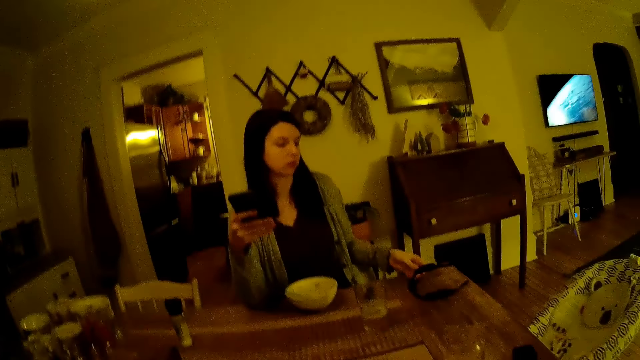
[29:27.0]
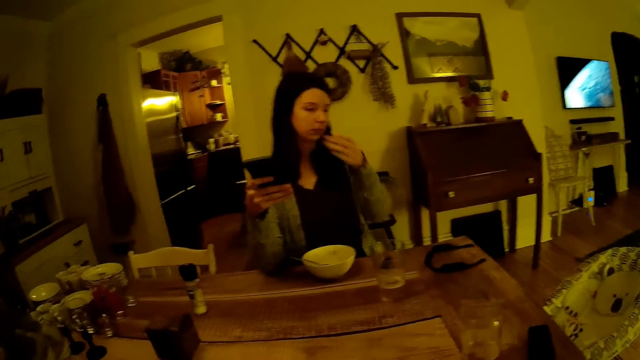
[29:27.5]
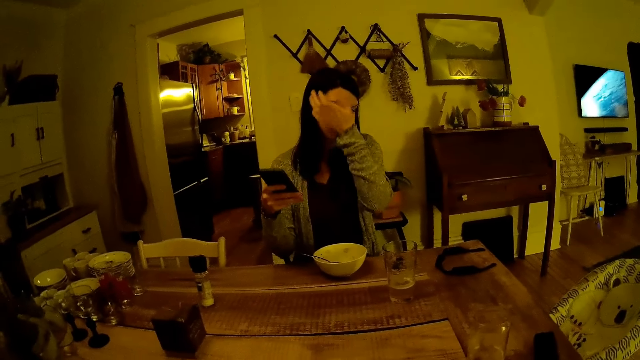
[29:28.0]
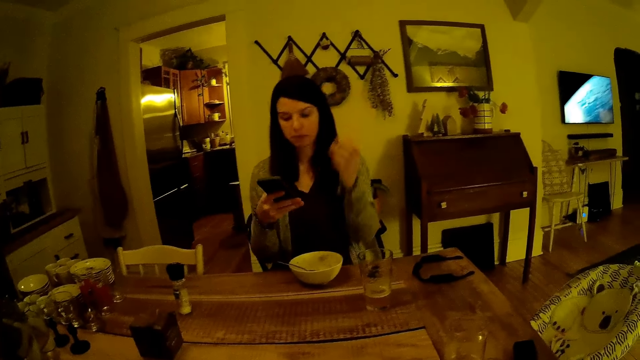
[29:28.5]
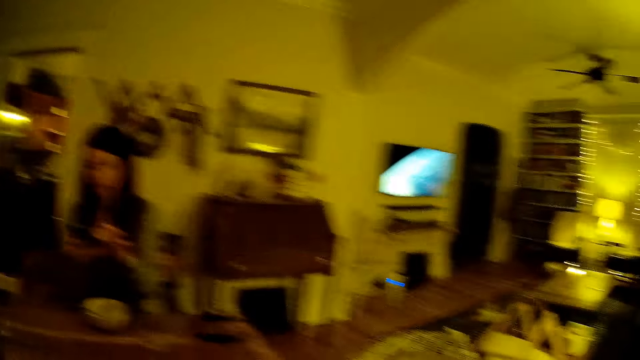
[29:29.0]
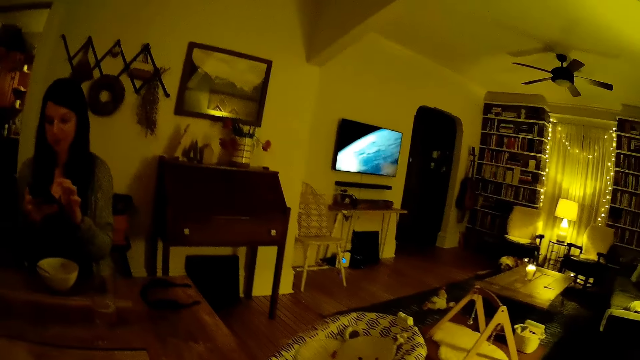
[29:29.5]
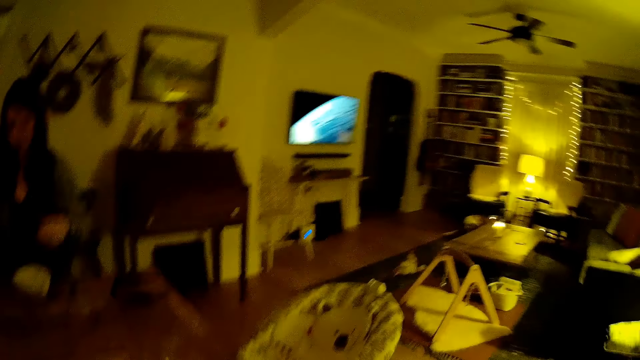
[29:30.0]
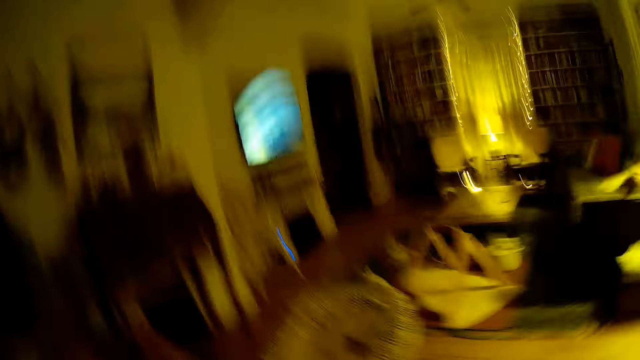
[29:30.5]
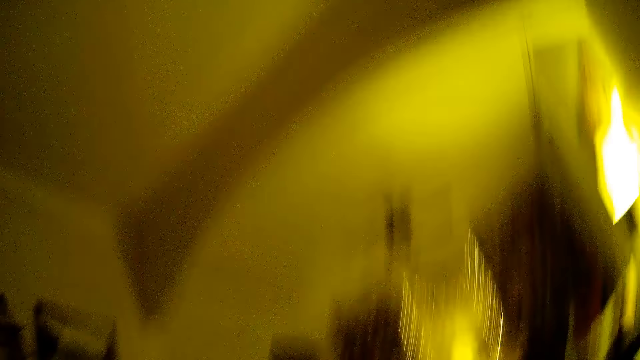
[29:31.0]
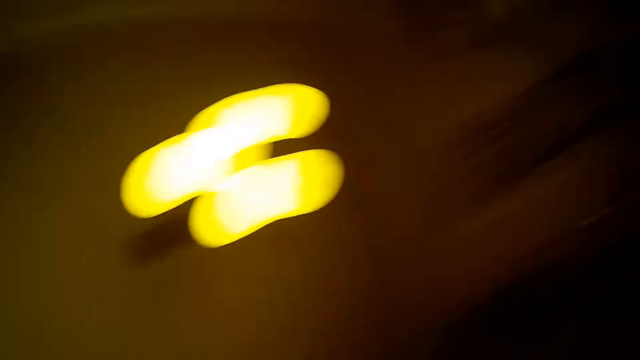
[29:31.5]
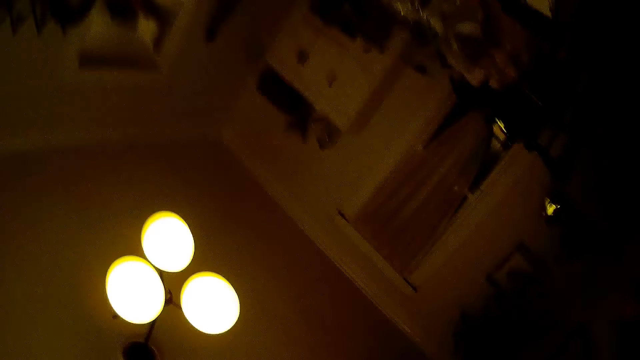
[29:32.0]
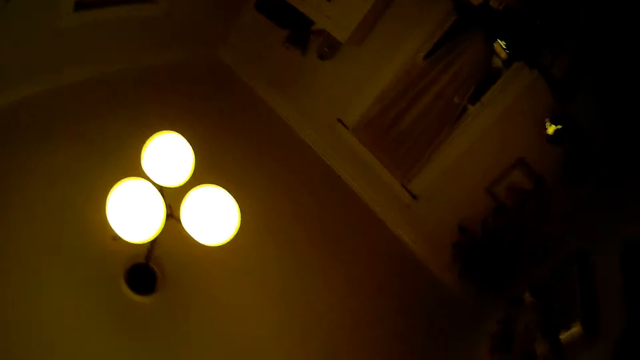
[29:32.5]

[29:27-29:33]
A woman drops the glasses on the table with her left hand. She wipes her nose and uses the phone. The camera wearer looks around the house. They stand up. They converse with the woman.
